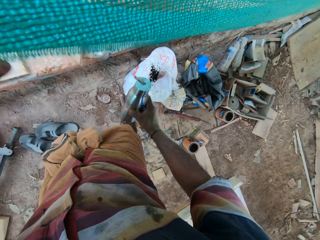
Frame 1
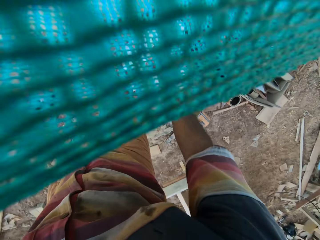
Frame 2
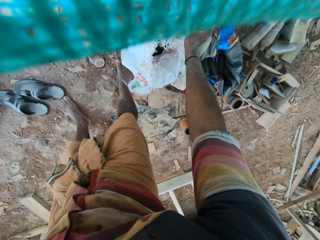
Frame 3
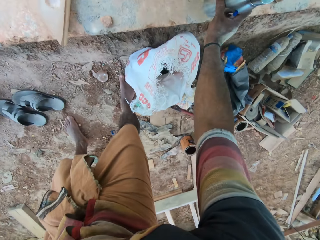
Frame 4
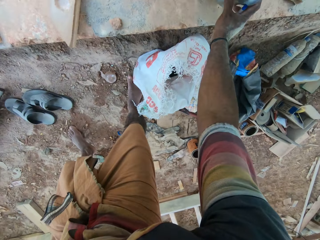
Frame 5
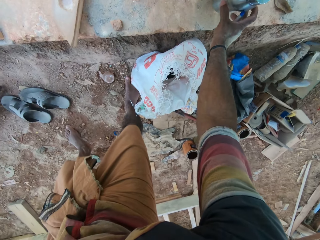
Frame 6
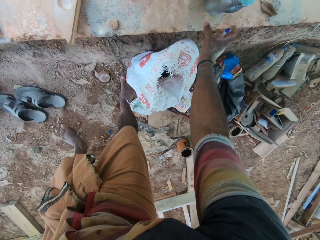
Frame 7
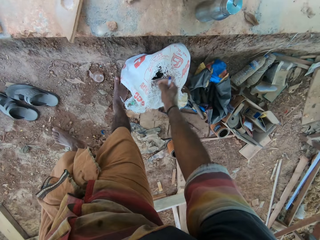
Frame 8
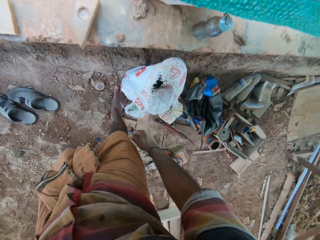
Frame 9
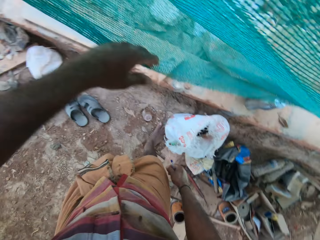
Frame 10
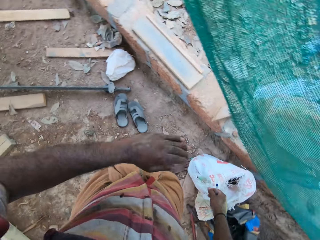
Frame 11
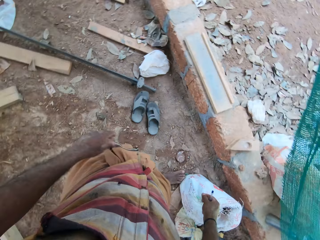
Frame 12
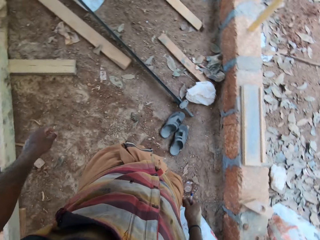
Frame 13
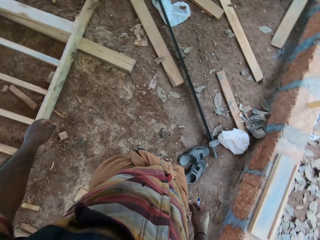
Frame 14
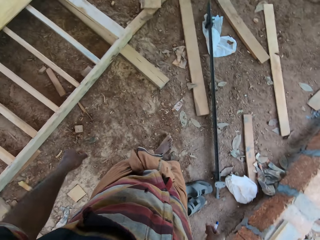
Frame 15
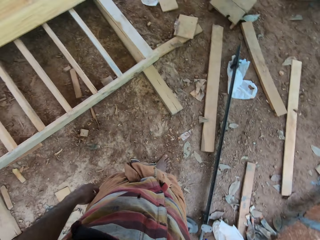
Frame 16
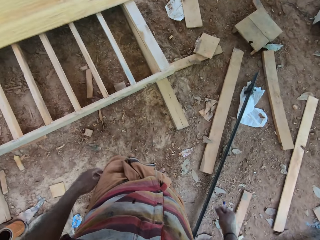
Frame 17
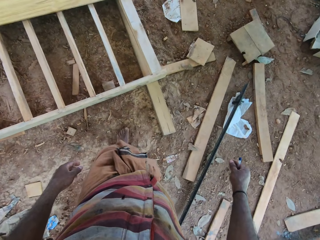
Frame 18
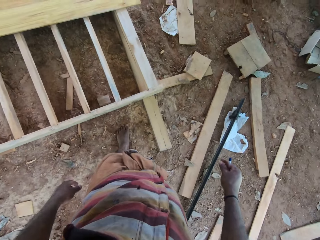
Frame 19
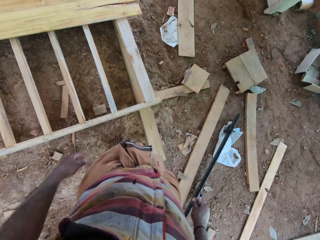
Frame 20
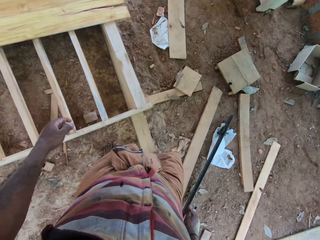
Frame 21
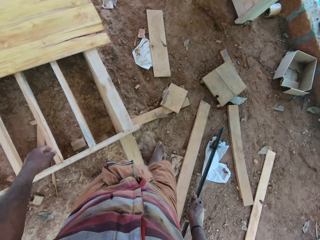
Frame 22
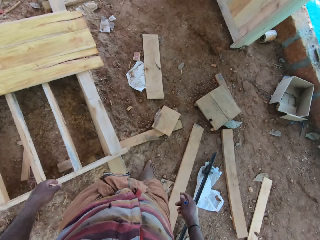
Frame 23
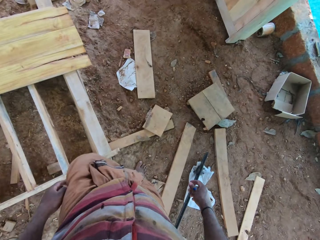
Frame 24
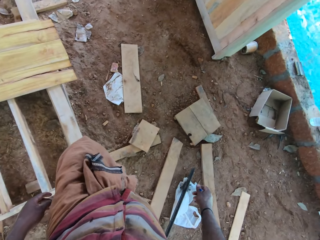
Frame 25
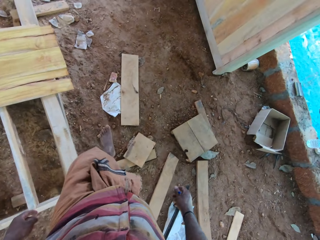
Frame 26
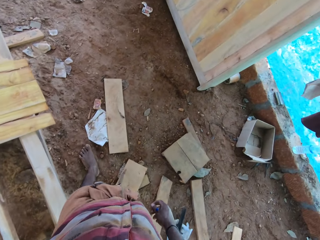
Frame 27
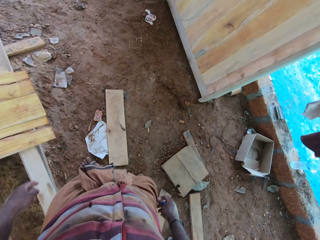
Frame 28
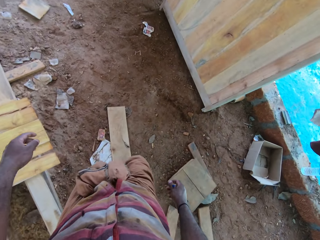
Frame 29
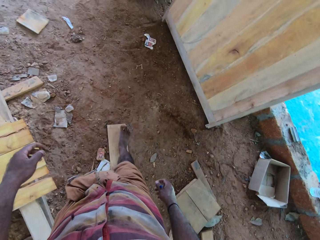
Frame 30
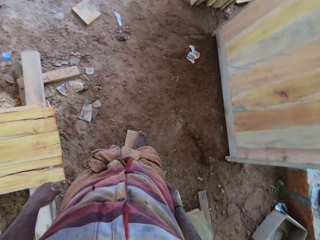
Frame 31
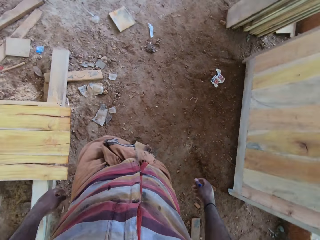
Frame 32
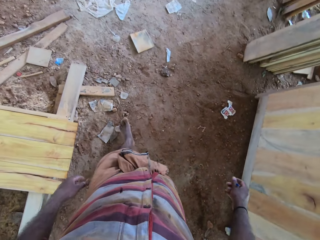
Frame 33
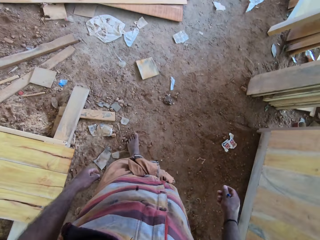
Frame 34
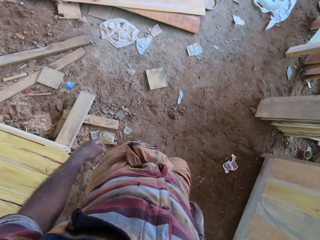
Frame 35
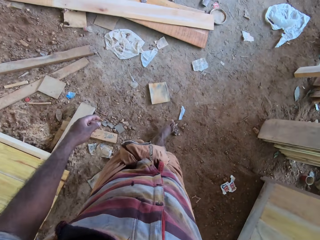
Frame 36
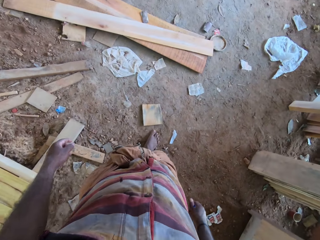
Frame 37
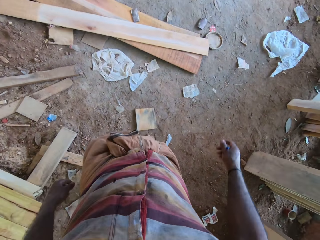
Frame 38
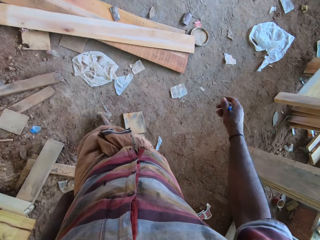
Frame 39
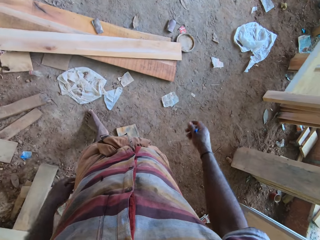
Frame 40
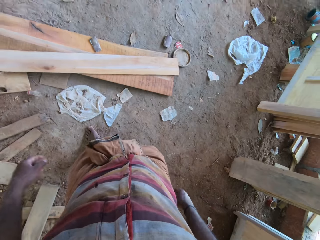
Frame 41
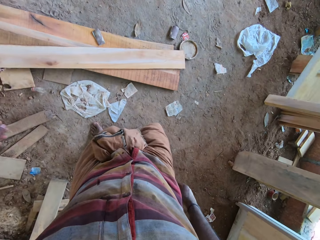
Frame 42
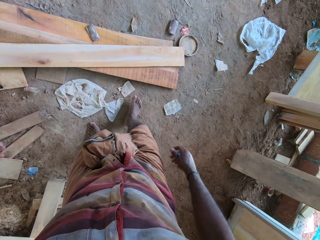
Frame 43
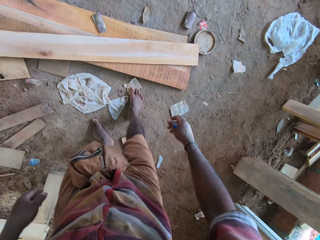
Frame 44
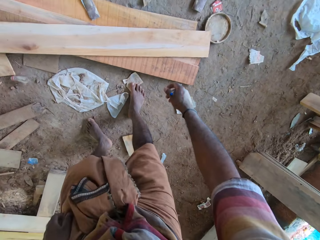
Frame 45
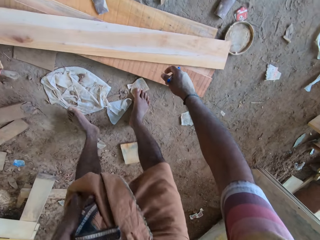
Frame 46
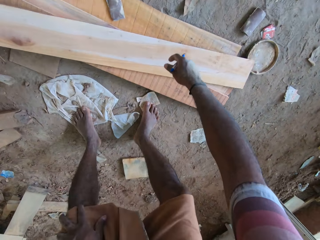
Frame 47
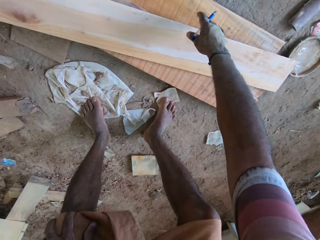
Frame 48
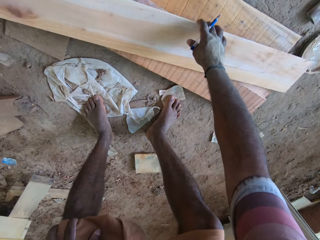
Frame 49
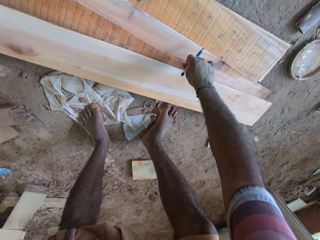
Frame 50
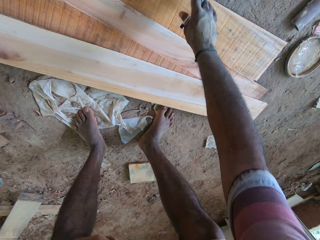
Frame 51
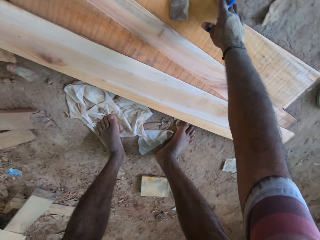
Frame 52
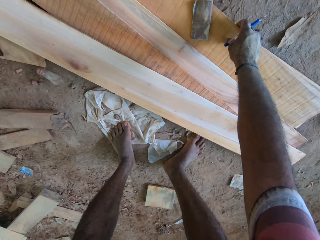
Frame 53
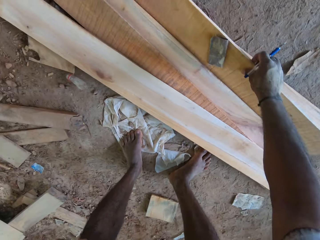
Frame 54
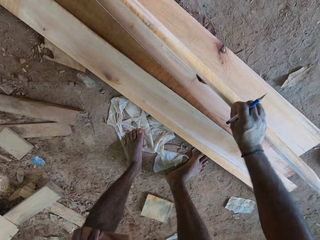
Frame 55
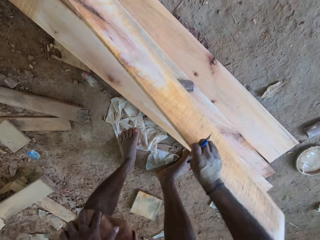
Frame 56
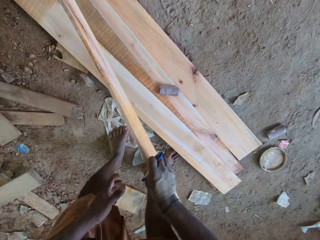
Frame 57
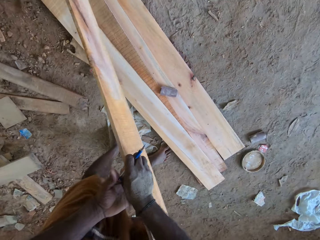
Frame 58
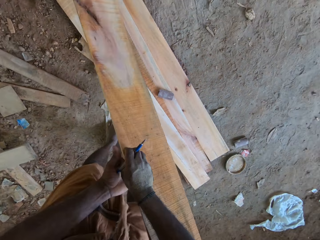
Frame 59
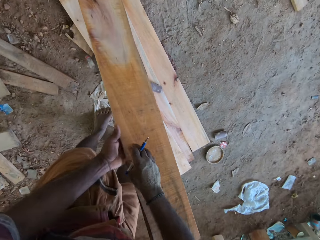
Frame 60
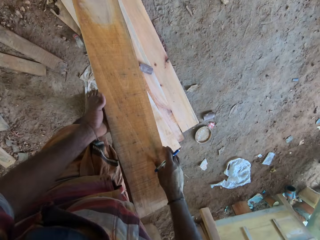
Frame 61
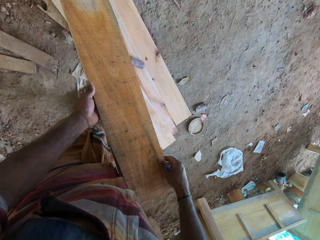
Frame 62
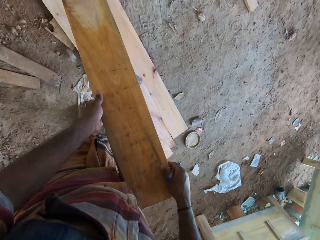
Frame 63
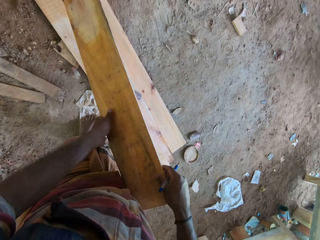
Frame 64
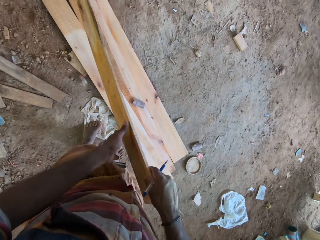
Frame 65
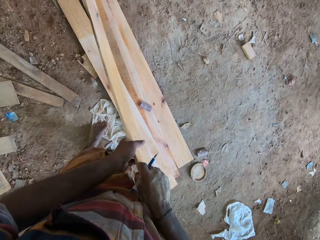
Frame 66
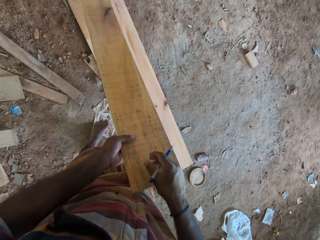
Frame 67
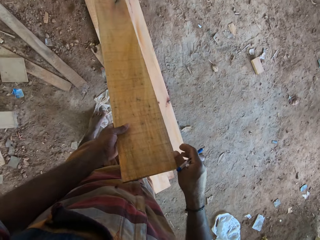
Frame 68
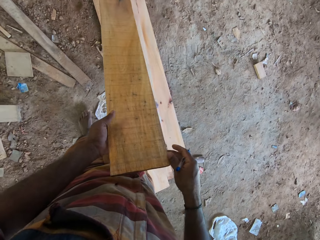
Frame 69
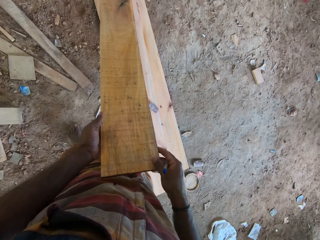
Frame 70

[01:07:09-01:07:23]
The camera wearer places the water bottle down. They walk around. They move the wood. They pick up the frame.

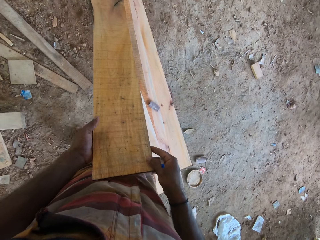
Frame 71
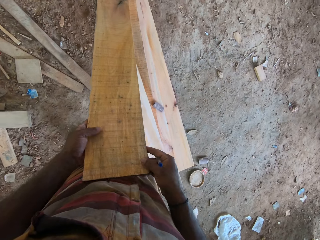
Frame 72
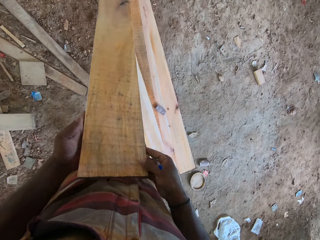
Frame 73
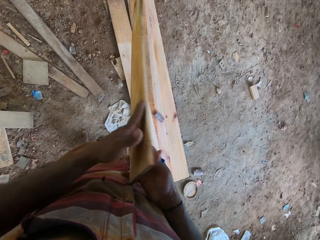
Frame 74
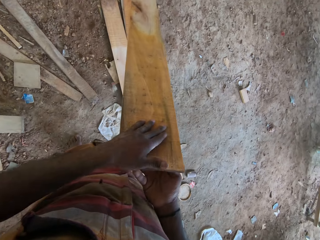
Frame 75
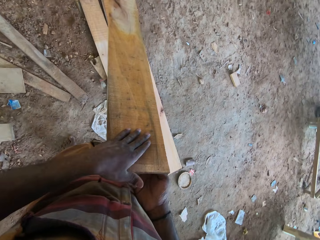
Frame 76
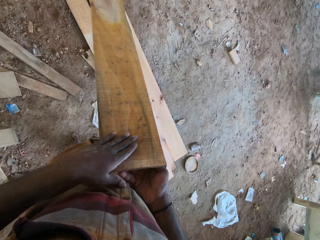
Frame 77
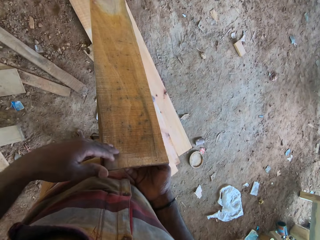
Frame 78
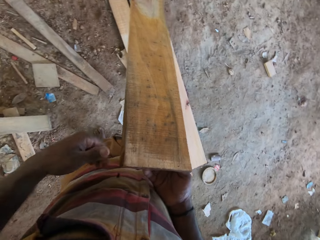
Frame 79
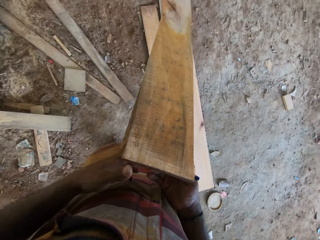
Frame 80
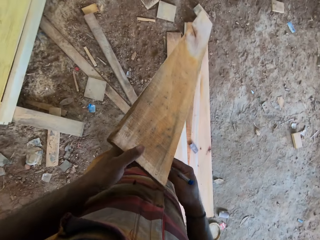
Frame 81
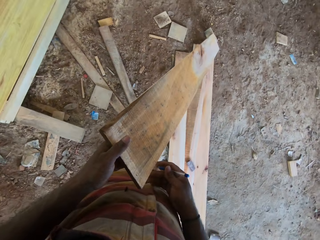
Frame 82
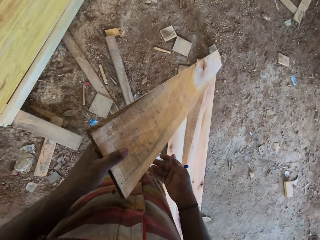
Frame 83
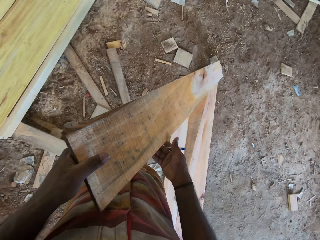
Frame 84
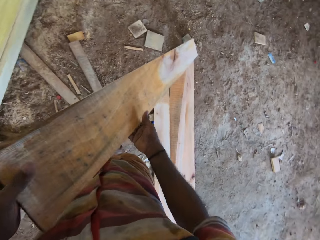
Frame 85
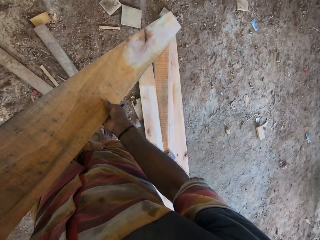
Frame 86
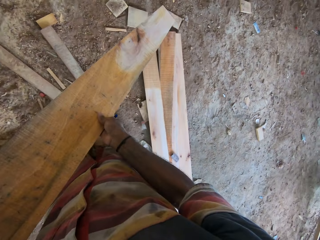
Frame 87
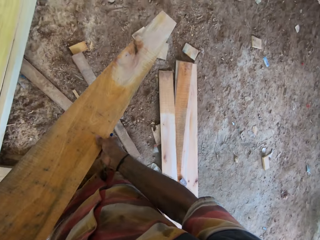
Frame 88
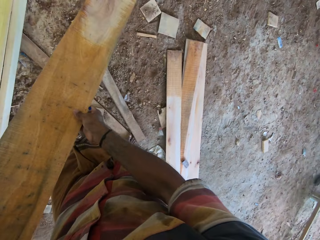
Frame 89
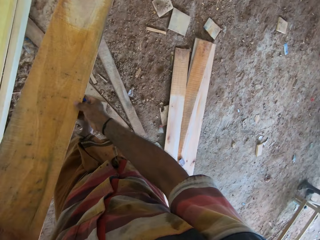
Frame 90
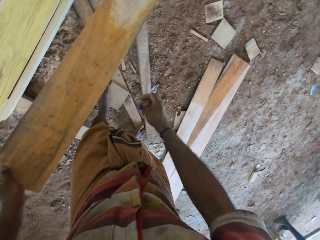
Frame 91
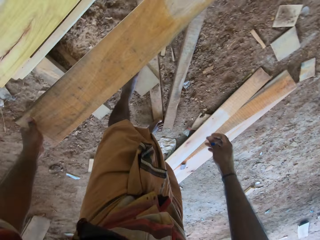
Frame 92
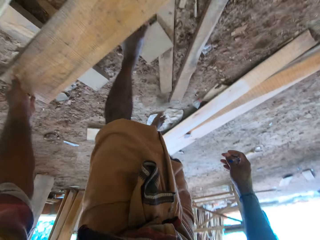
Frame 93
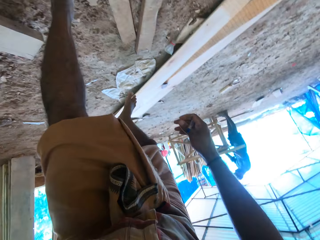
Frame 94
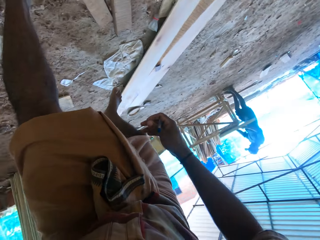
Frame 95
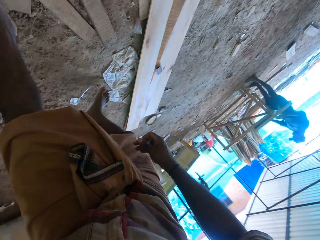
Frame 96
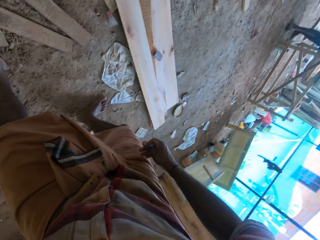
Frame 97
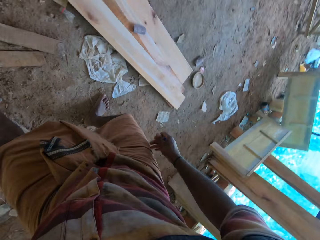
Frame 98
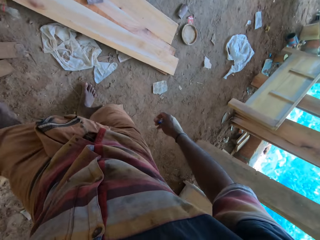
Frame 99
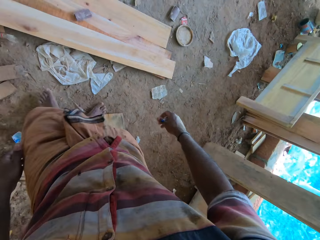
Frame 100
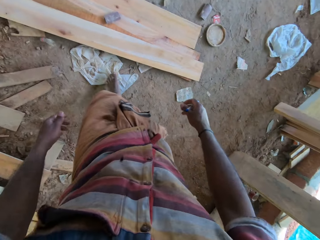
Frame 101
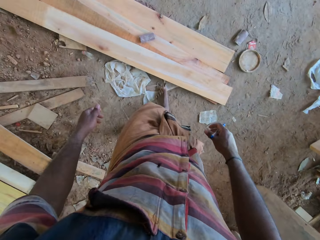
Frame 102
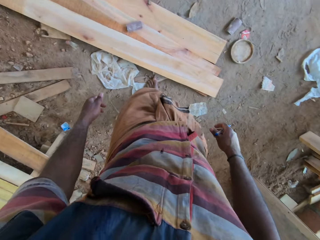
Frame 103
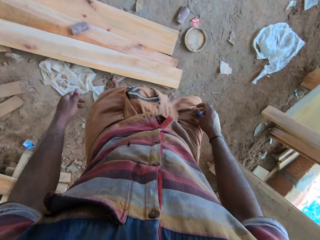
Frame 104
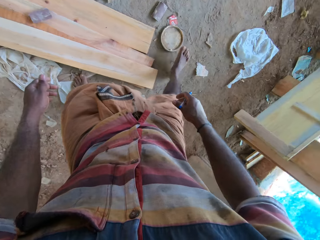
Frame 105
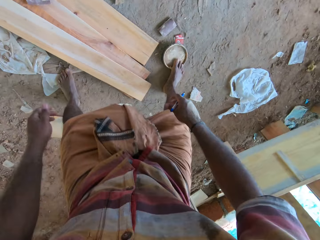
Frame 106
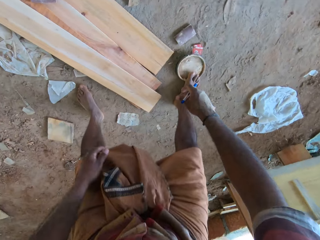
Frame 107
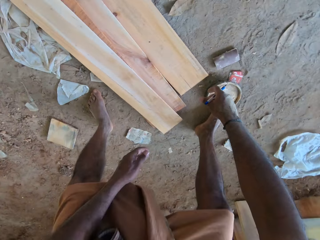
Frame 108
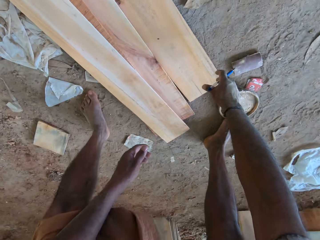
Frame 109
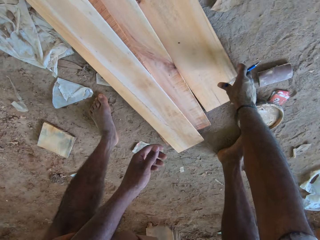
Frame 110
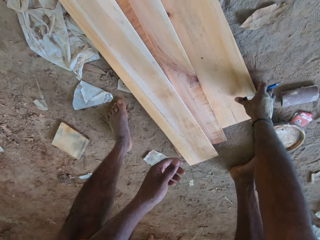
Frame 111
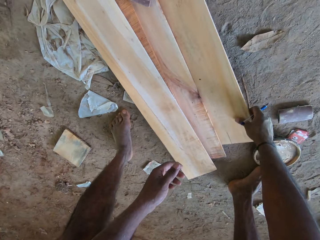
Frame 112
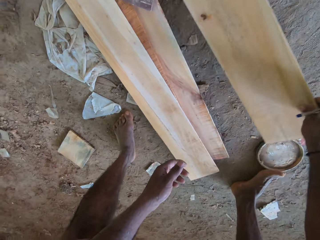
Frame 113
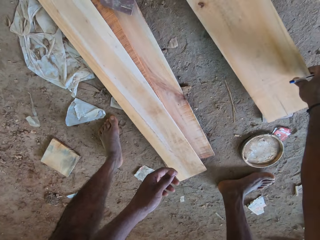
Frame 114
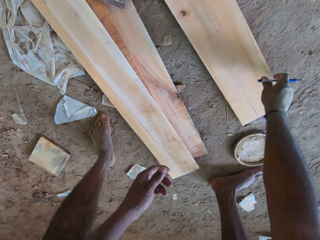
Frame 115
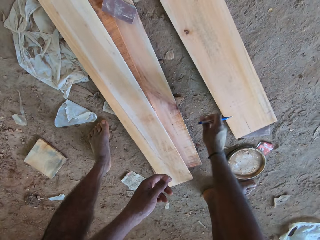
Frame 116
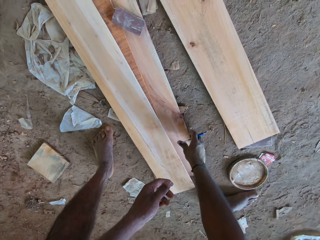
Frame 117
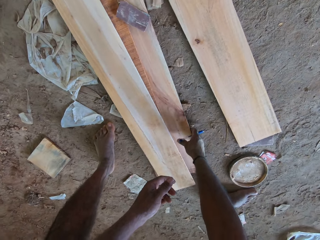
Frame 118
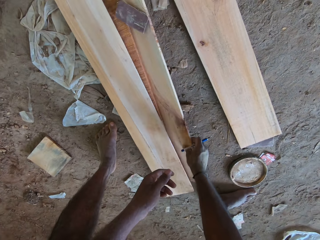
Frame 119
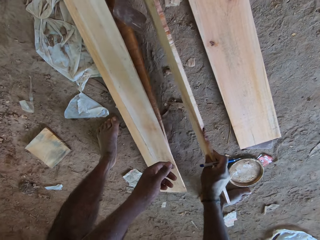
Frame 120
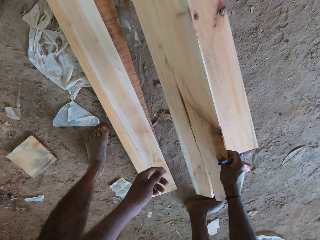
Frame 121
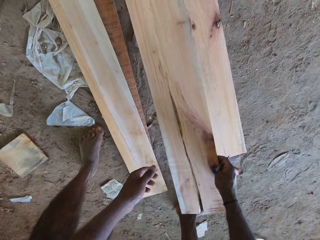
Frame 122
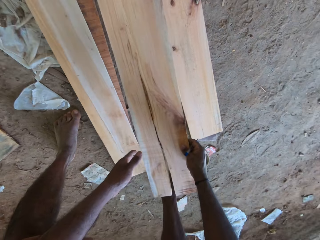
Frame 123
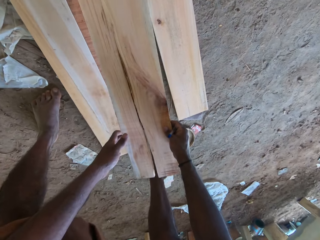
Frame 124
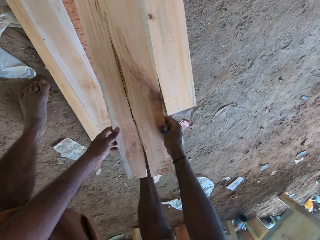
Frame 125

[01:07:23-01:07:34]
The camera wearer looks at the wood. They turn the wood. They place the wood down. They move around. They pick up the wood, hold the wood and drop the wood. They pick up the wood. They move the wood on the floor.
